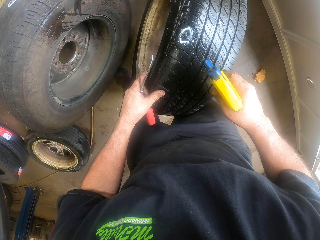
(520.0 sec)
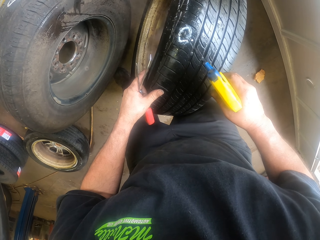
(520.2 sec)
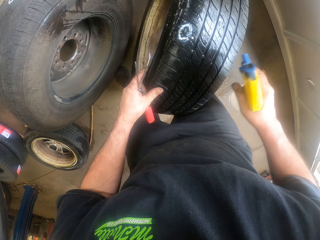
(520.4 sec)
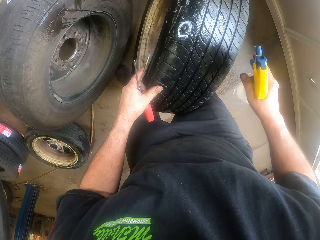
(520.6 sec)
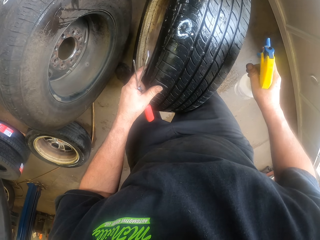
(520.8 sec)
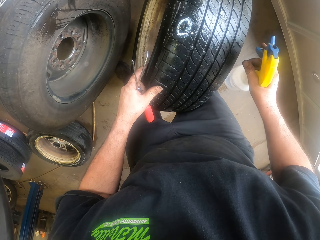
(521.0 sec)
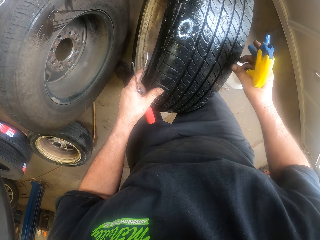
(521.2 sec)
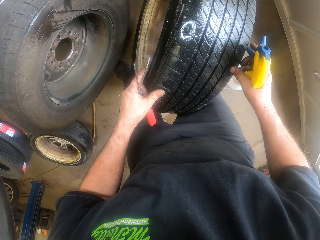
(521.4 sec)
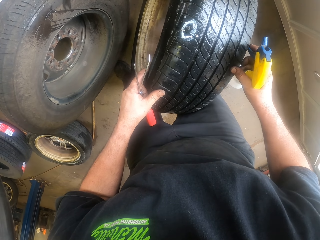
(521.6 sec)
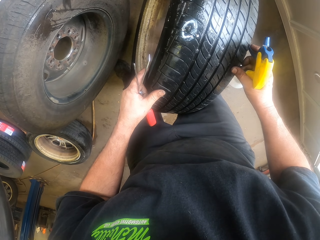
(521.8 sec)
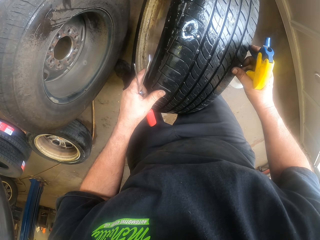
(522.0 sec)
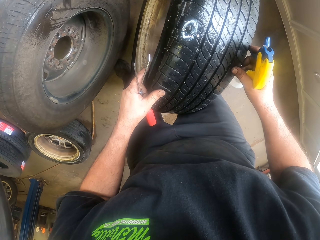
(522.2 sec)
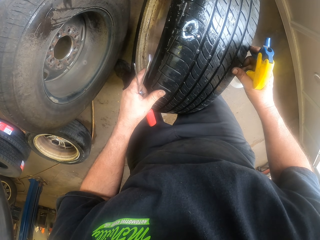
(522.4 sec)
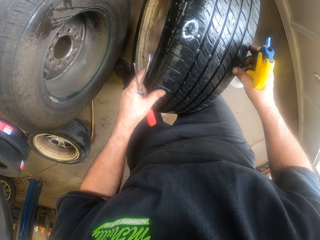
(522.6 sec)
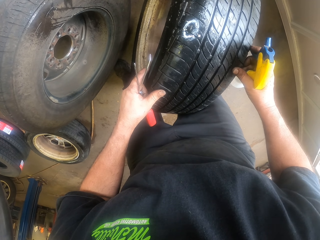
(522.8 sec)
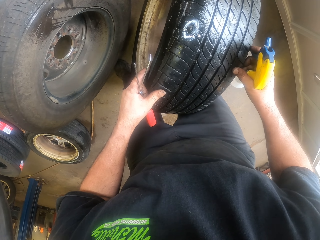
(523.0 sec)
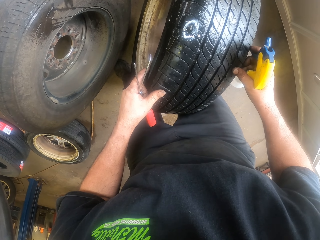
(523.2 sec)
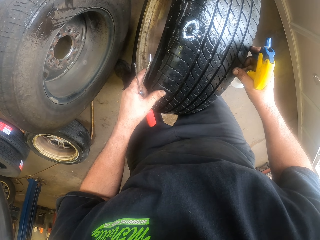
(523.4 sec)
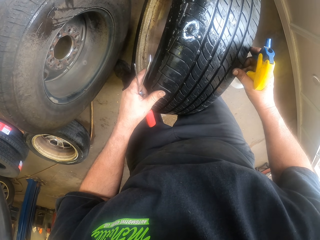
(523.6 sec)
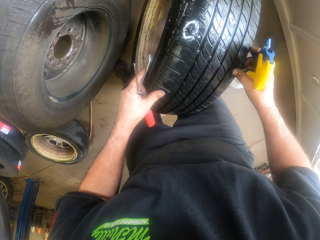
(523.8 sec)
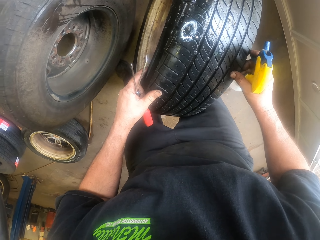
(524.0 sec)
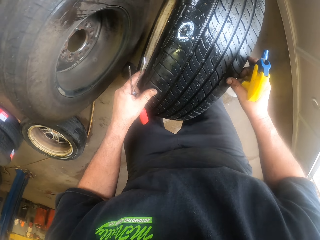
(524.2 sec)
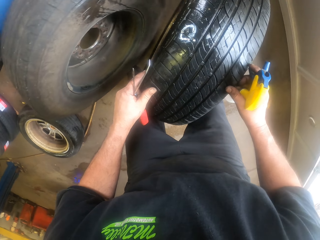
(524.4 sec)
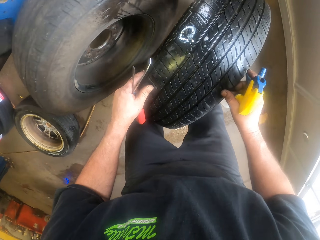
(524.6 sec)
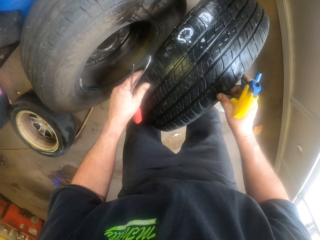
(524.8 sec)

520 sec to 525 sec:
The camera wearer looks at the tire.

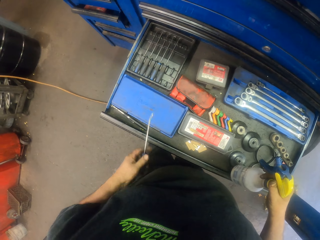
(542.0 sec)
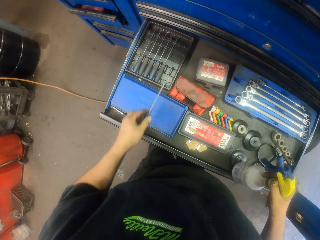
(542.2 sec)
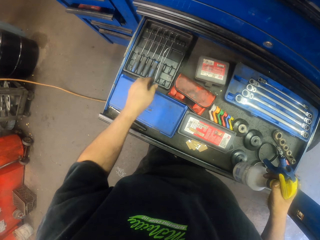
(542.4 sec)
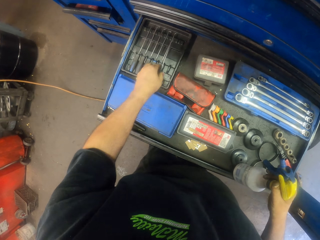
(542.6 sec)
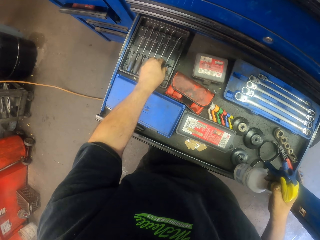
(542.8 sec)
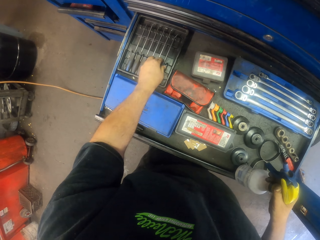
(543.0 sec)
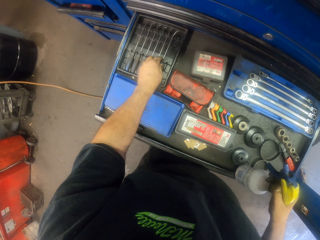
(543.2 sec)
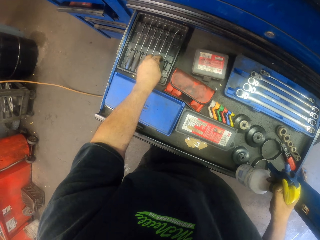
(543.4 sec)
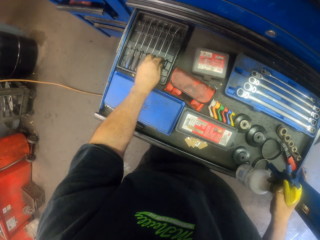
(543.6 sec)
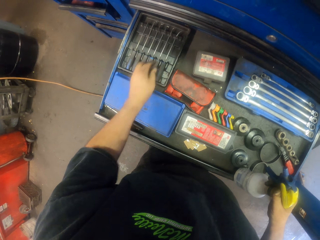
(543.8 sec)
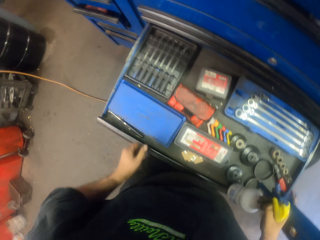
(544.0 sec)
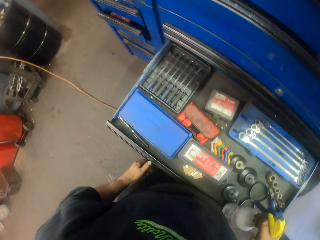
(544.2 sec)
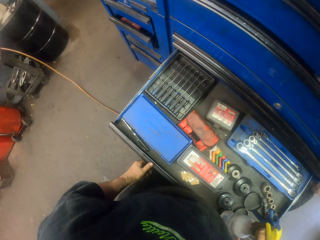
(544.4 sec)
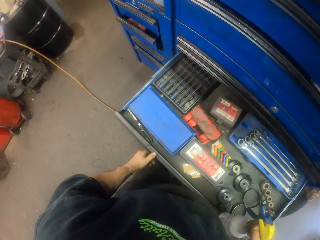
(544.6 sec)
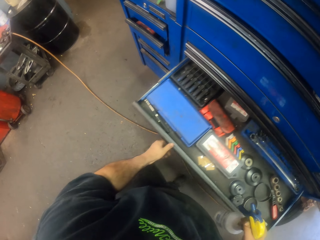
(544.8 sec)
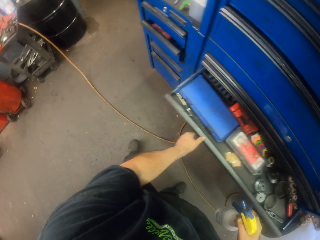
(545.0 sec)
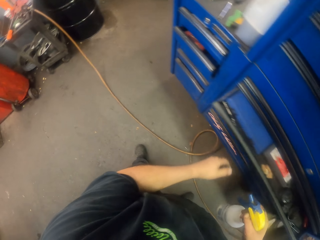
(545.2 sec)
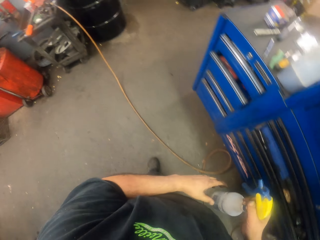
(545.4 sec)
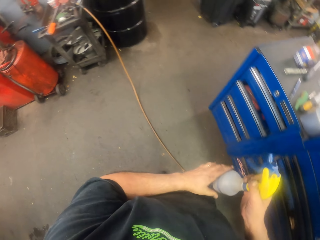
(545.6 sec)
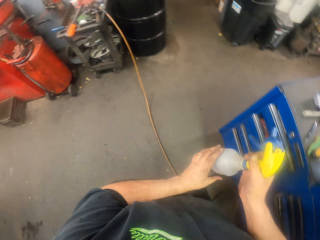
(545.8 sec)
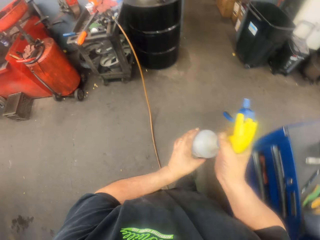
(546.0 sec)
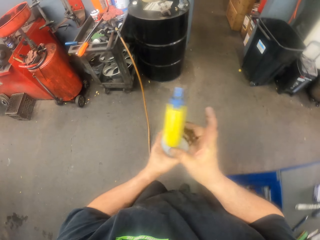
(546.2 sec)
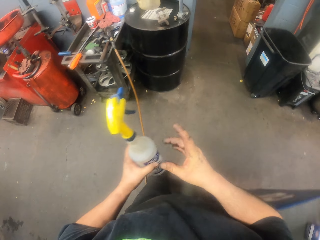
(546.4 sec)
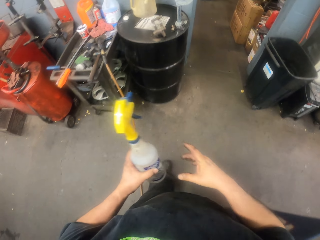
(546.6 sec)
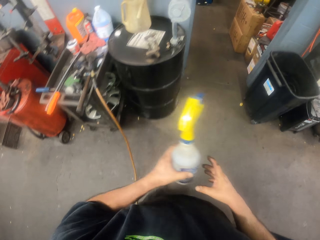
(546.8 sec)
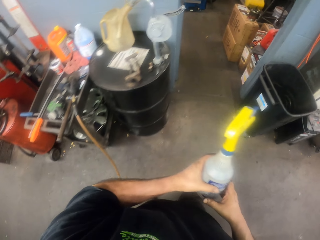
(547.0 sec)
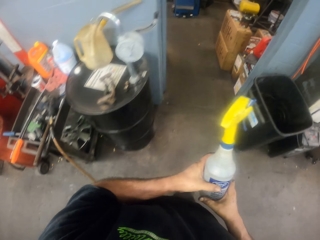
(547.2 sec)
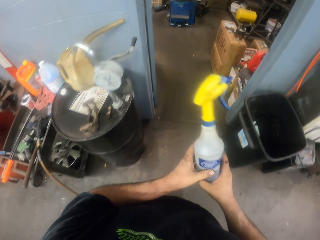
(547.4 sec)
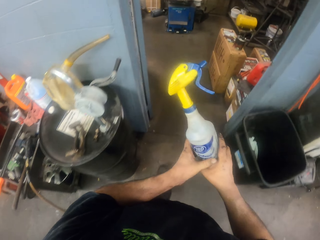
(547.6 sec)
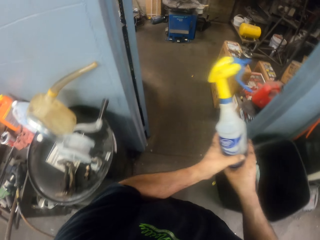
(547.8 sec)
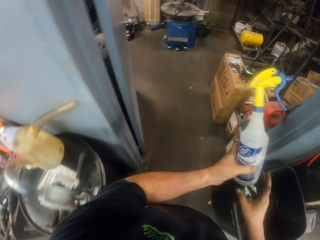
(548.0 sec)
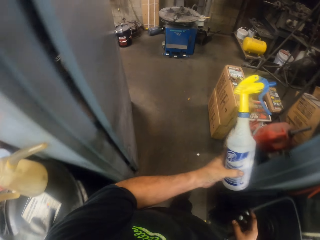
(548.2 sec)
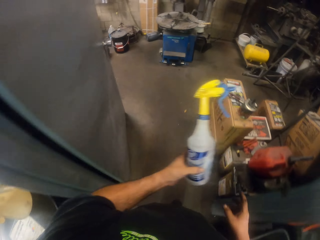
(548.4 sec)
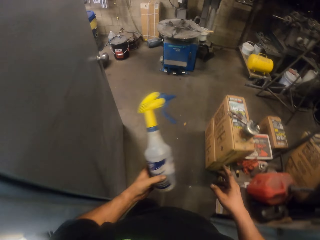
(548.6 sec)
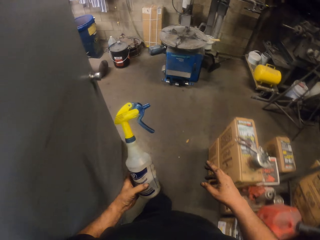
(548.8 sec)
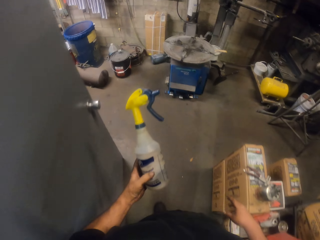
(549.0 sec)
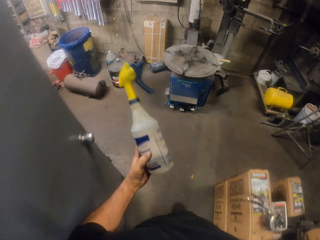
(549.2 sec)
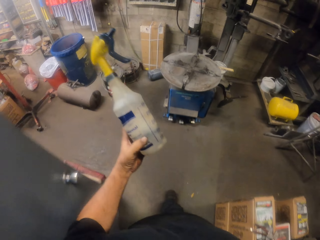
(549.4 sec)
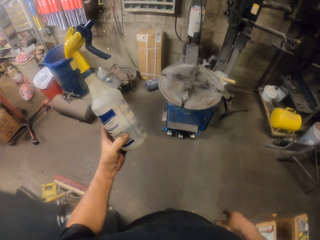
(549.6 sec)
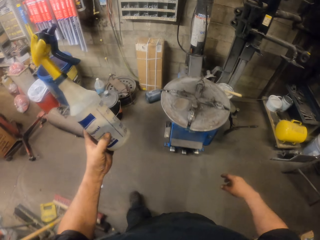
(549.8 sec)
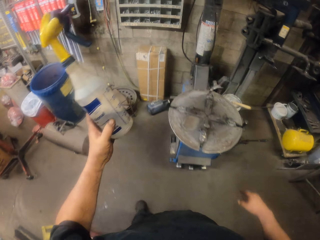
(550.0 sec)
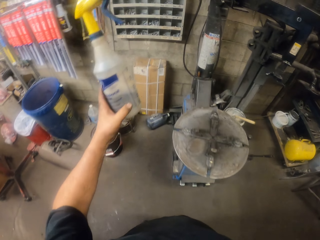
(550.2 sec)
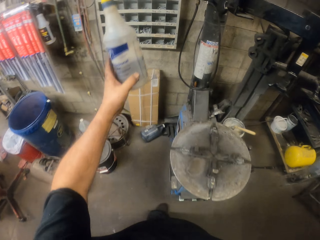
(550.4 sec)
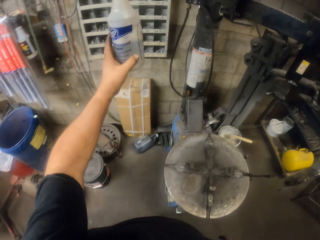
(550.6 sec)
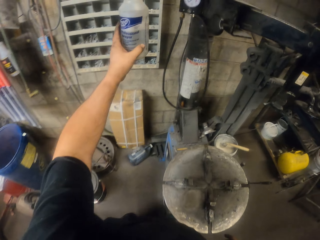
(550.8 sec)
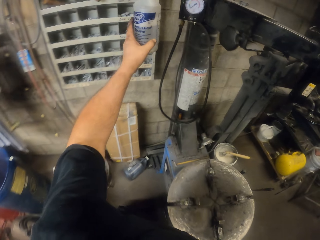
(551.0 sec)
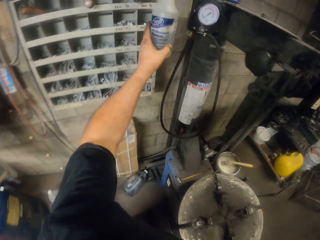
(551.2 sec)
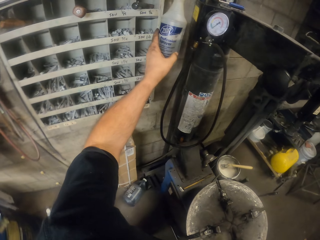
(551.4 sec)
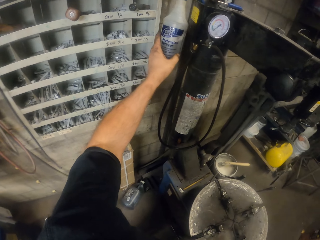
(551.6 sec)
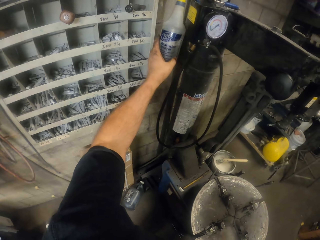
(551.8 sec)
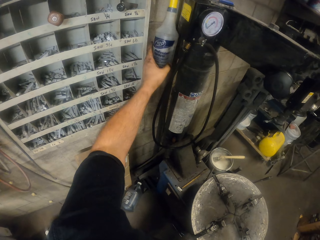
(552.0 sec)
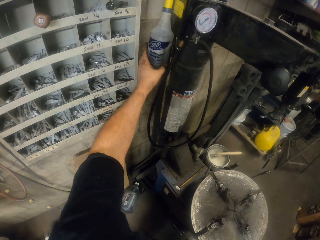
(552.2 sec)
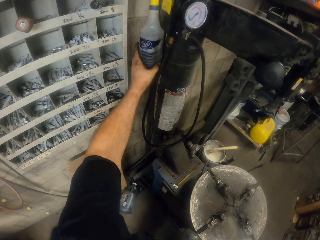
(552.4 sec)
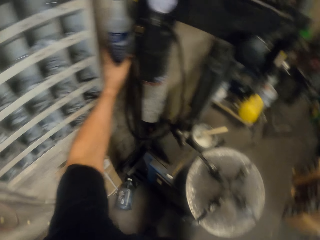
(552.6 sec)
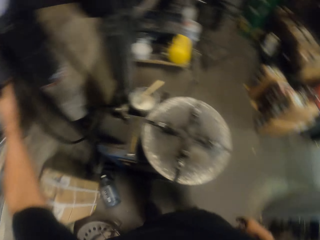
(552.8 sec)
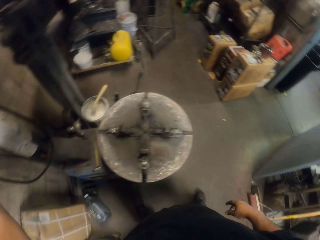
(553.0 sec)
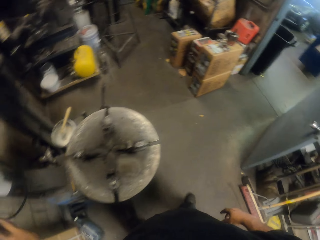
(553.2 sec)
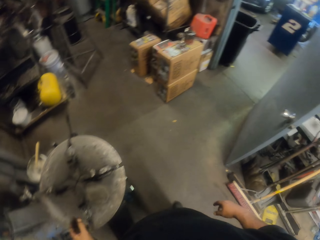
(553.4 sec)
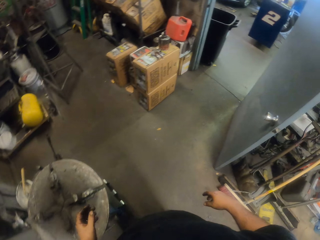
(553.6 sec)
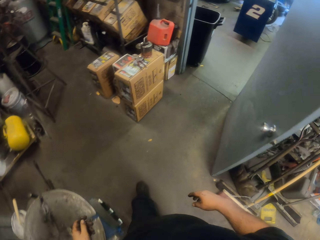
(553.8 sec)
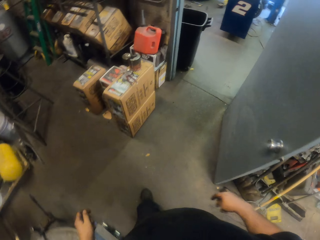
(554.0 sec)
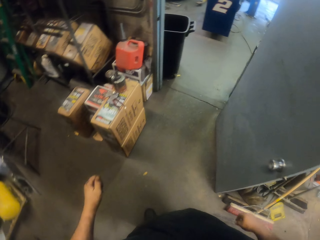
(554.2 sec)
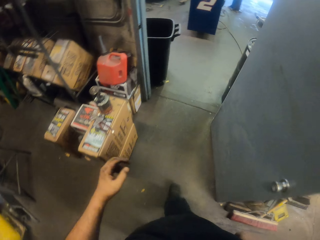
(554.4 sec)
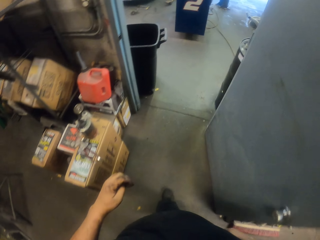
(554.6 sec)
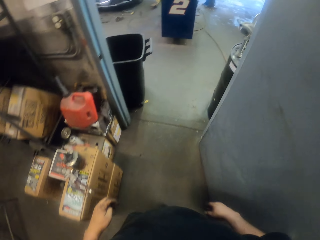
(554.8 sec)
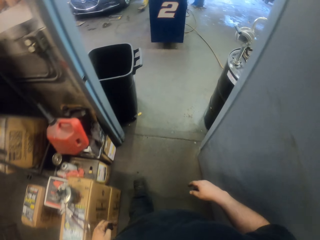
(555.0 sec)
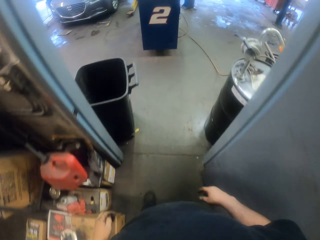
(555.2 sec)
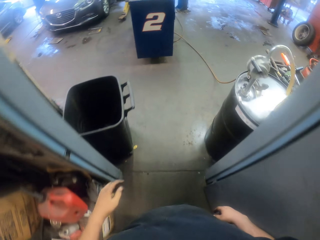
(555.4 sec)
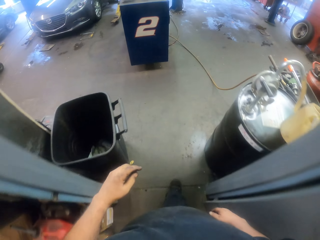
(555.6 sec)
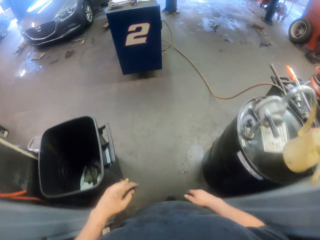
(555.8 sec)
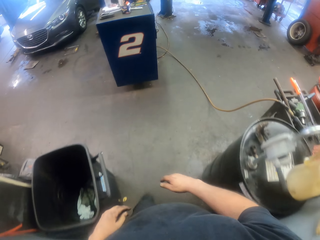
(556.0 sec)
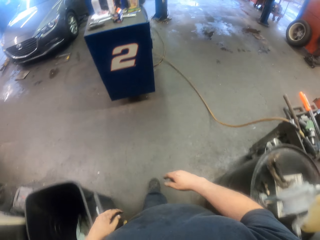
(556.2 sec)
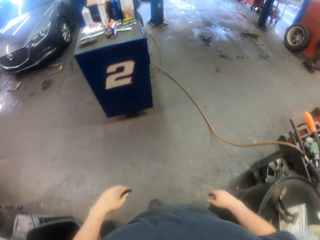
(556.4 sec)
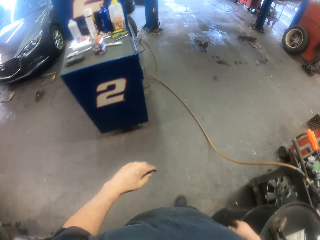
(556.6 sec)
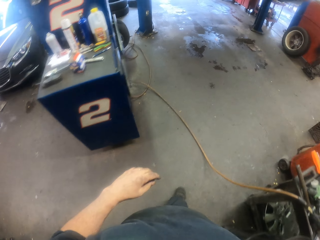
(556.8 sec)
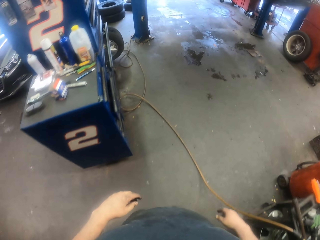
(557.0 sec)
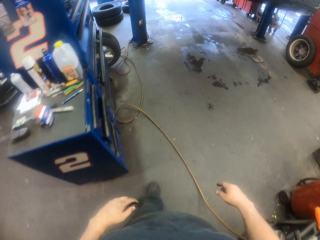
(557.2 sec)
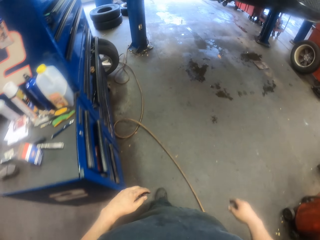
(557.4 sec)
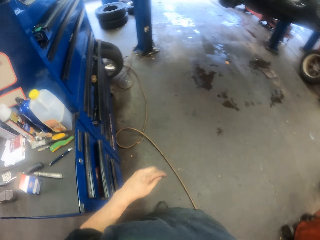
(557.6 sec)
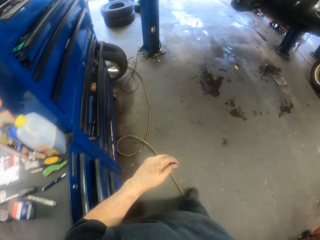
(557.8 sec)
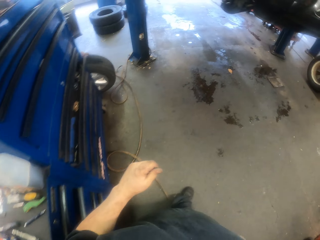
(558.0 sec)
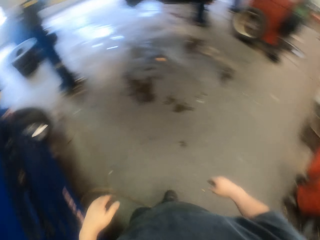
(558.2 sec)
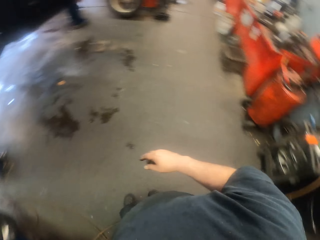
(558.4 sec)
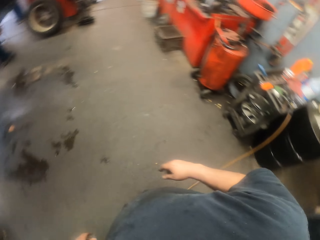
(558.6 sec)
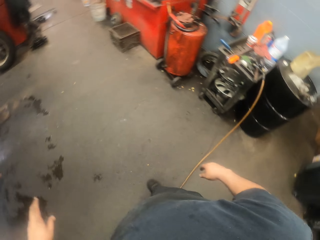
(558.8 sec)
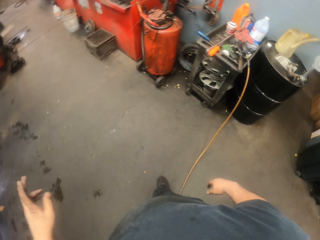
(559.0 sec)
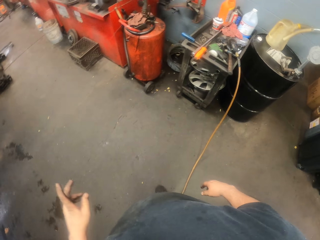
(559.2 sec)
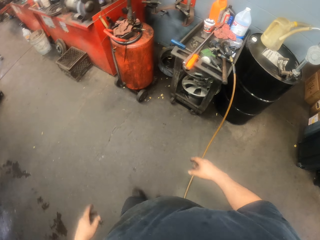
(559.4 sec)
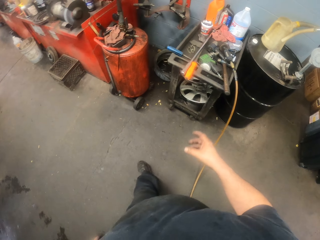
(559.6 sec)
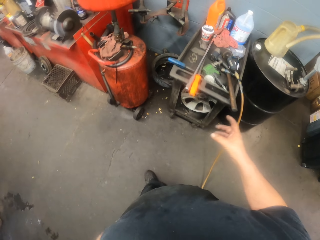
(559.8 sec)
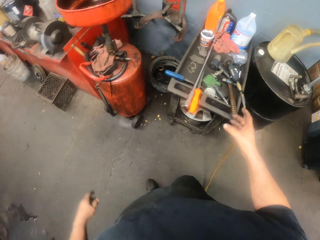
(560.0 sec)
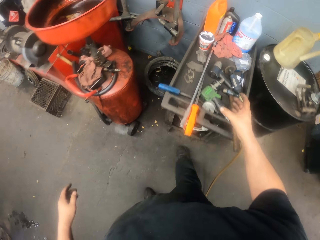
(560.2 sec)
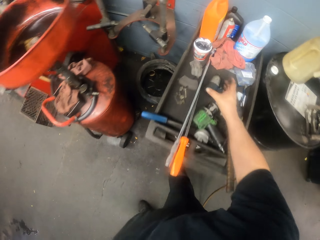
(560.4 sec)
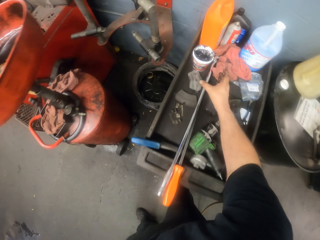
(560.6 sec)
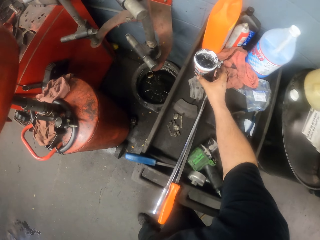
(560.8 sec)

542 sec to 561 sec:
The camera wearer puts the screwdriver in a drawer. He pushes the drawer. He walks in the garage. He holds the spray bottles in his hands. He moves the spraying can on the hands. He swings his right hand. He hangs a sprayer. He walks in the garage. He swings his hands as he walks.
